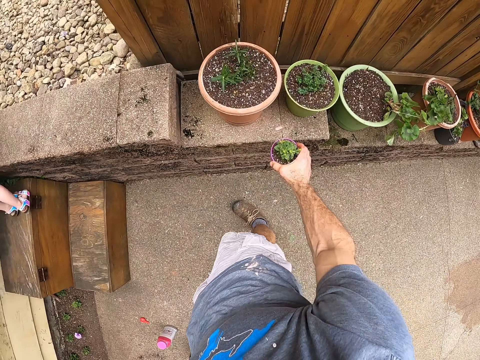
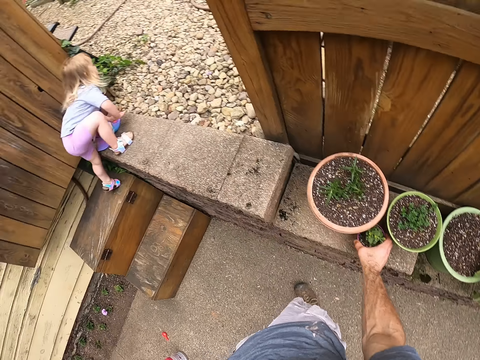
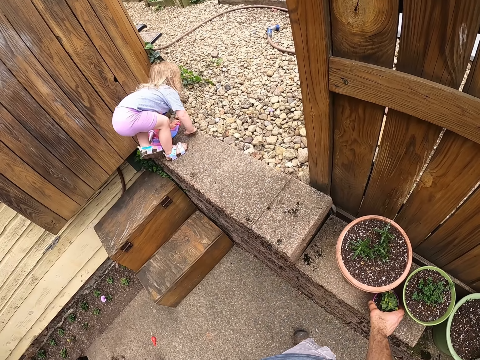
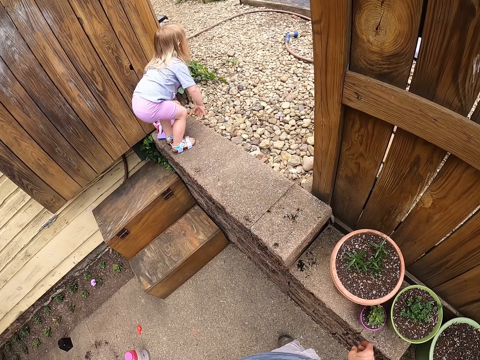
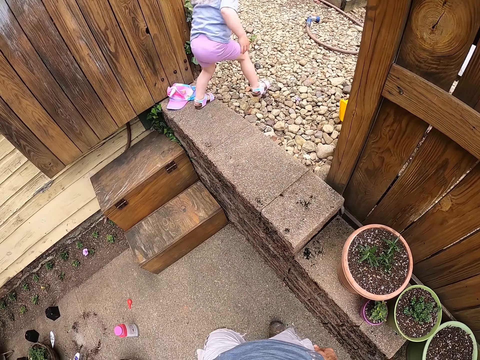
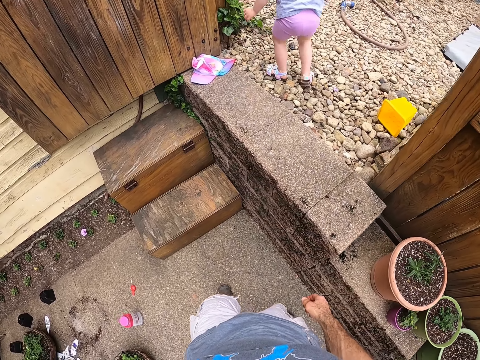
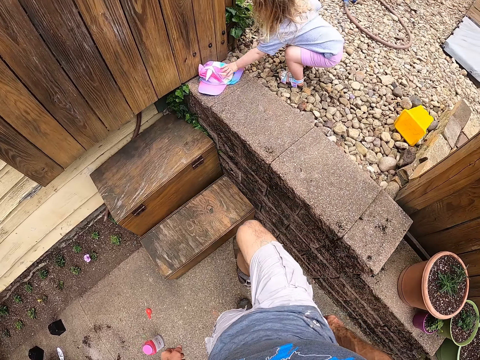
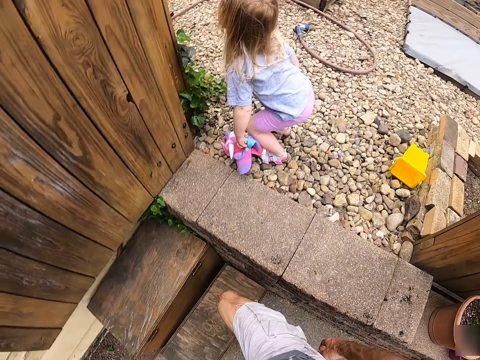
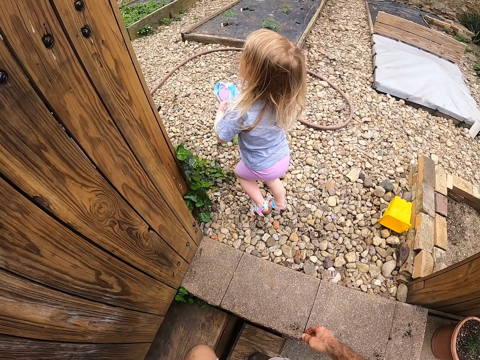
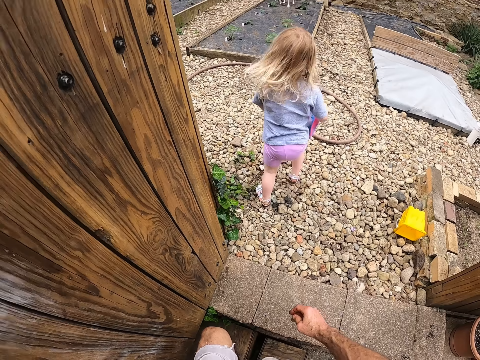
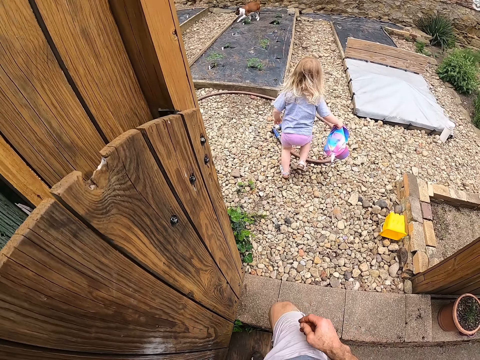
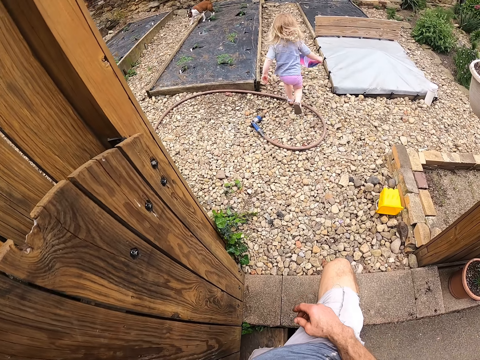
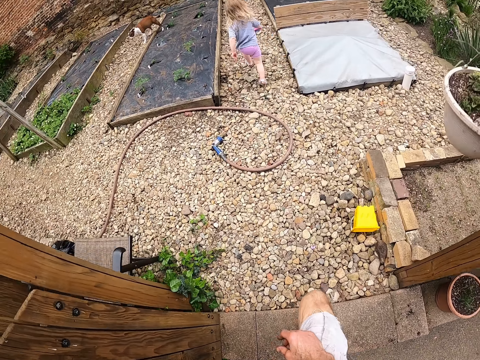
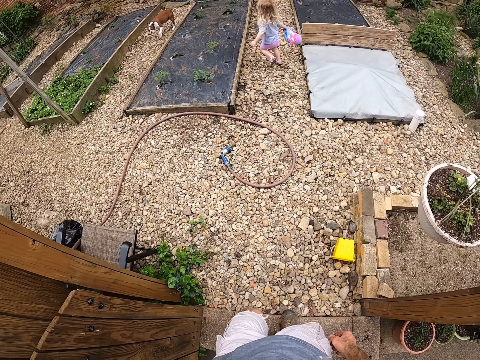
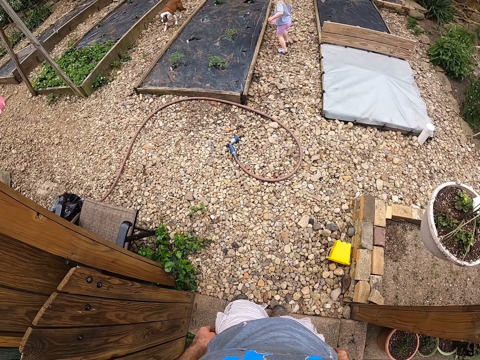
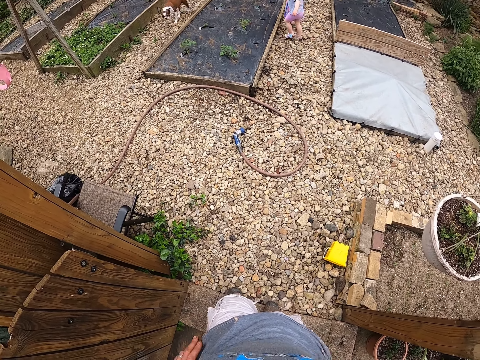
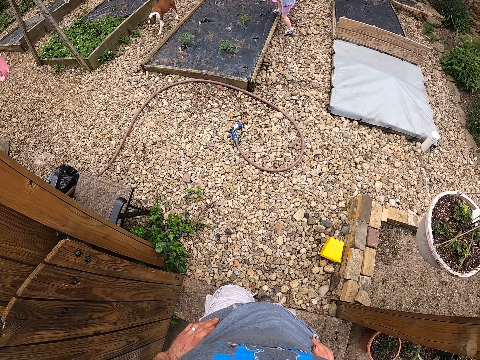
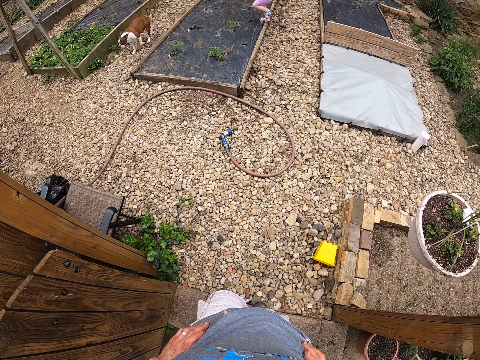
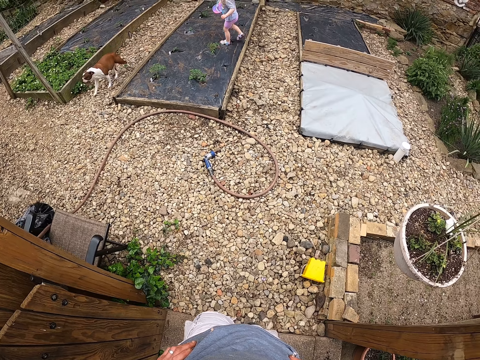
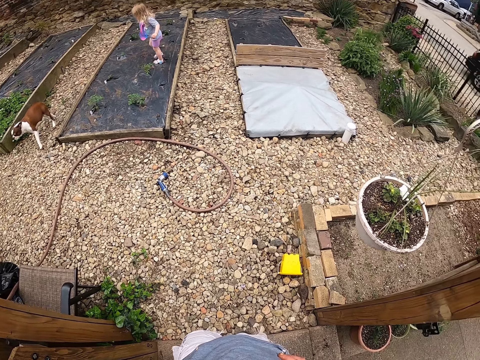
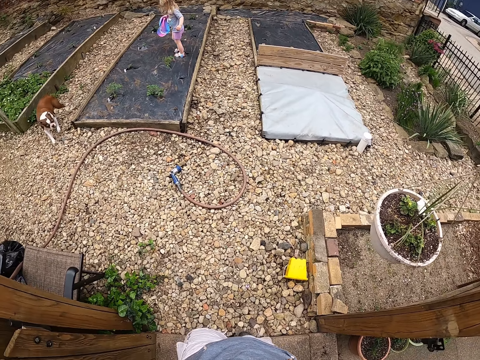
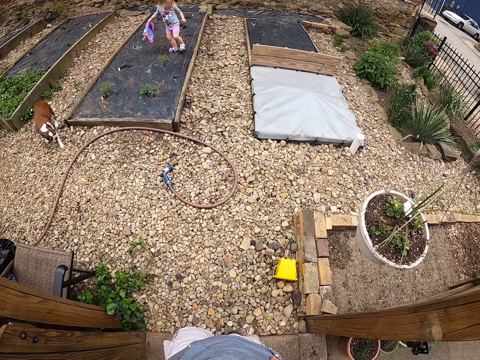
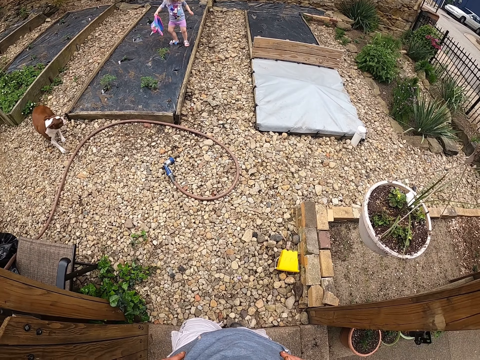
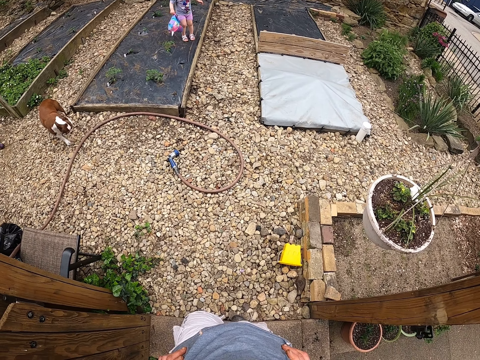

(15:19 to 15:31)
The camera wearer drops the small flower pot on a block. A child takes her cap. The camera wearer walks in the garden. They walk up the stairs. The child runs away.

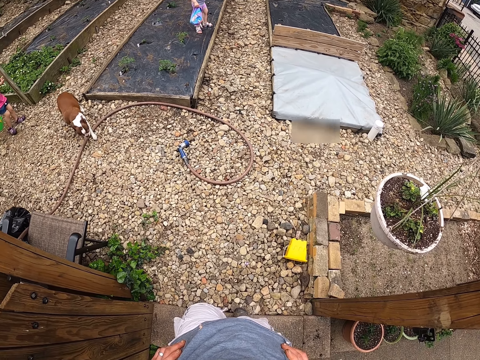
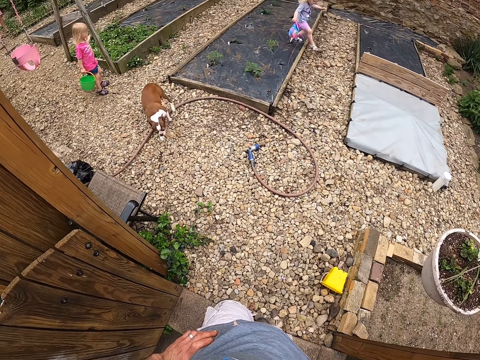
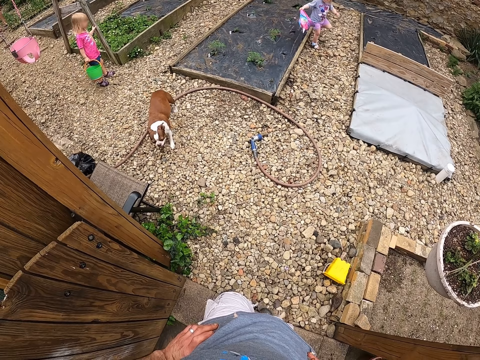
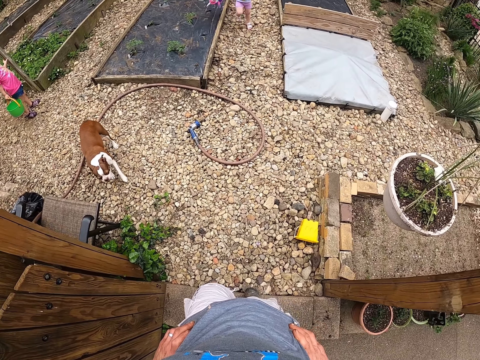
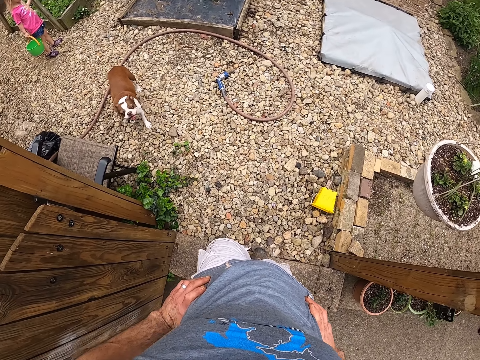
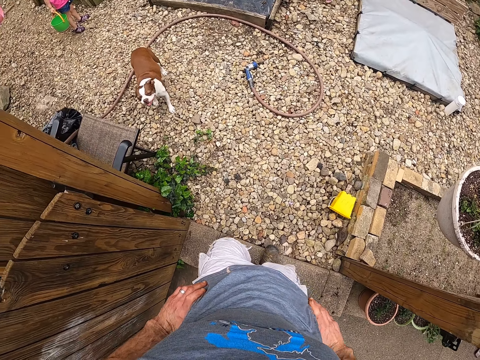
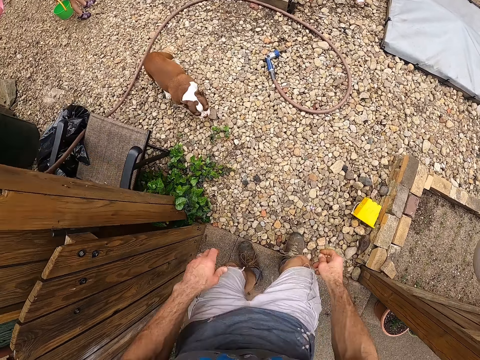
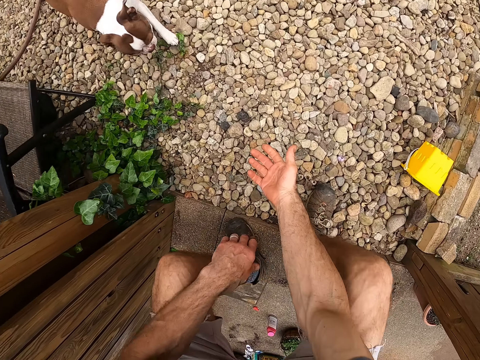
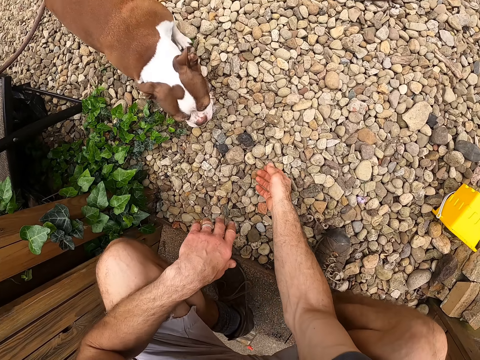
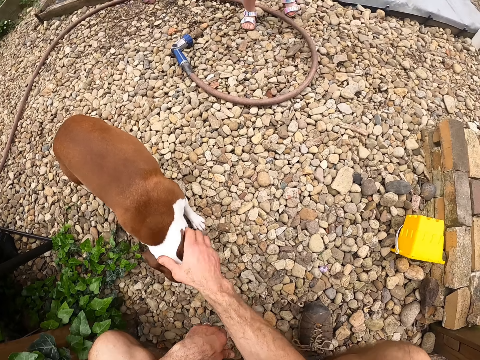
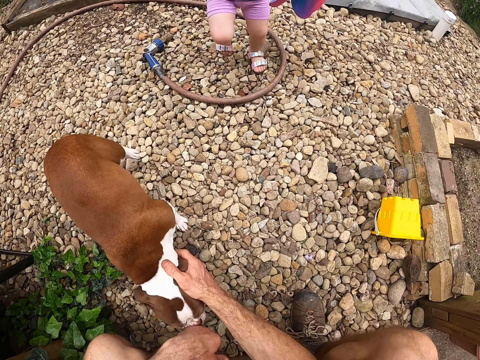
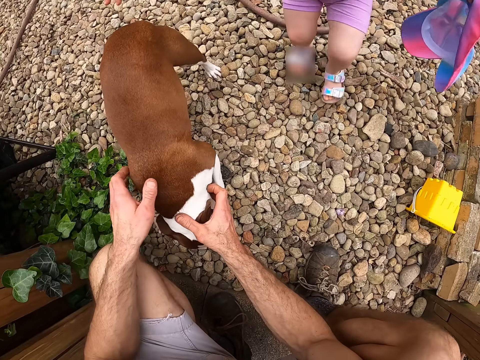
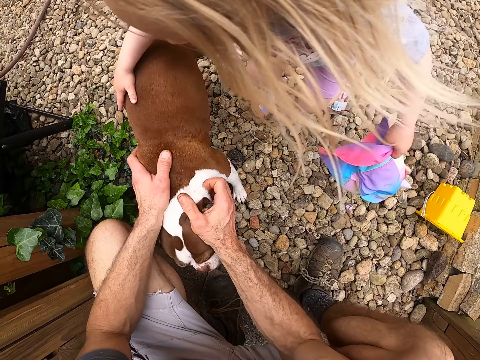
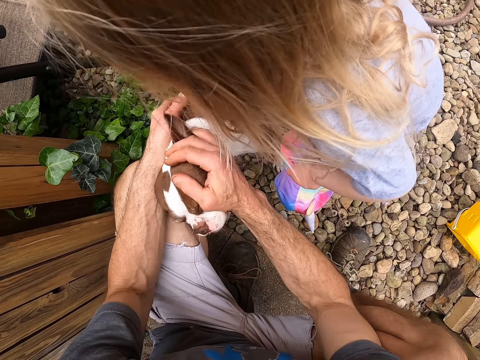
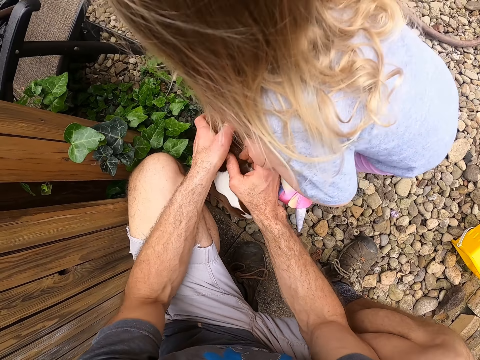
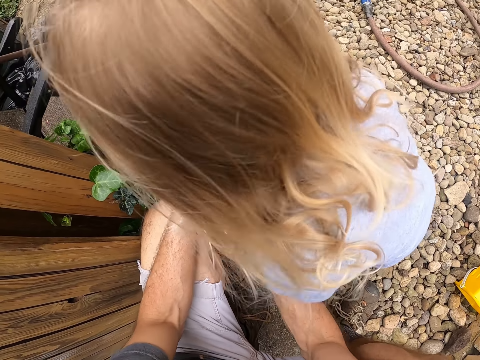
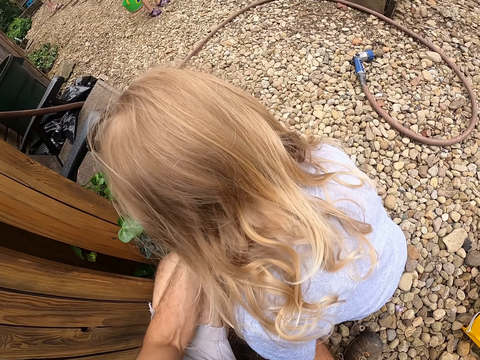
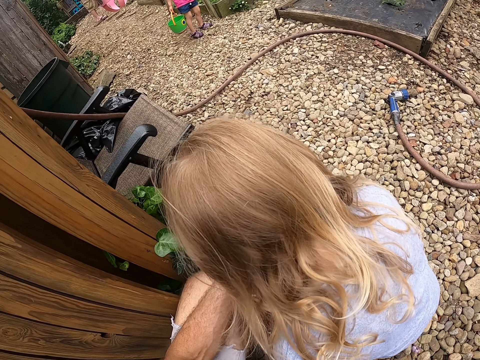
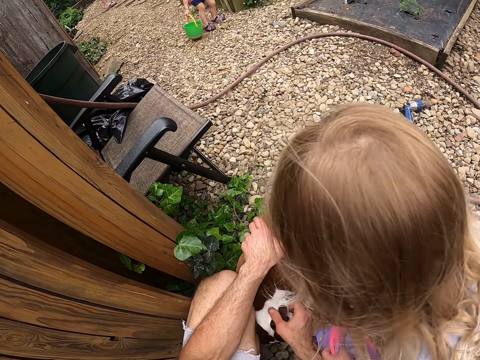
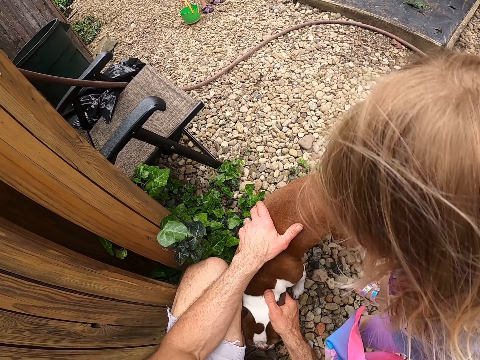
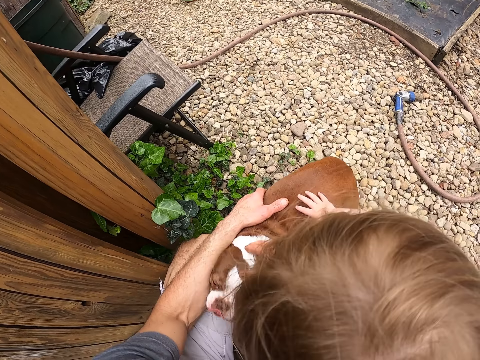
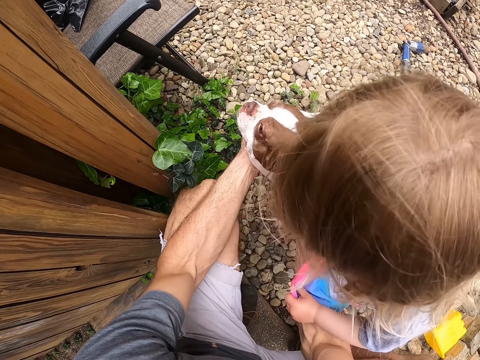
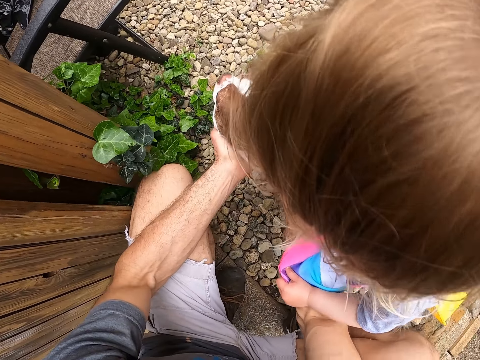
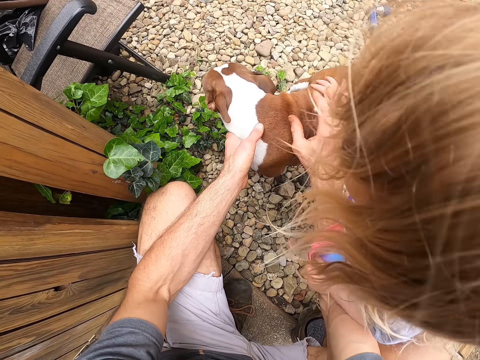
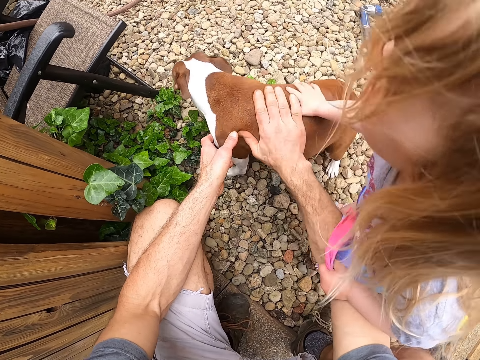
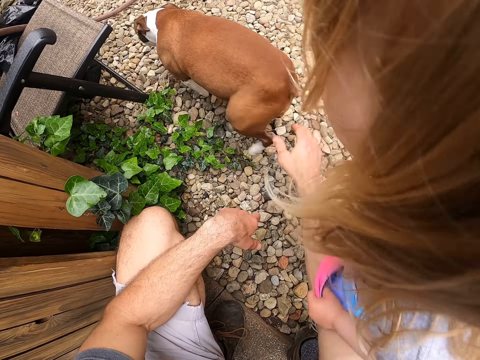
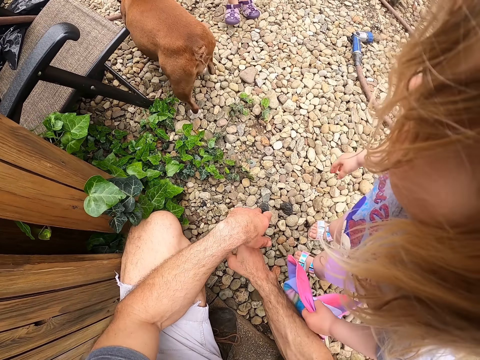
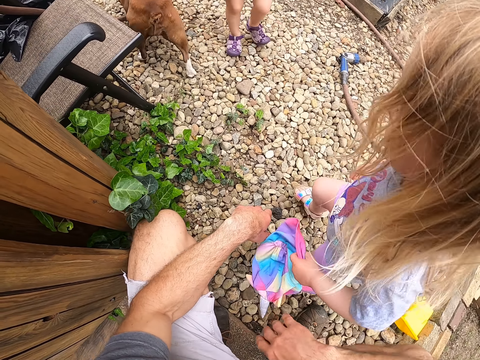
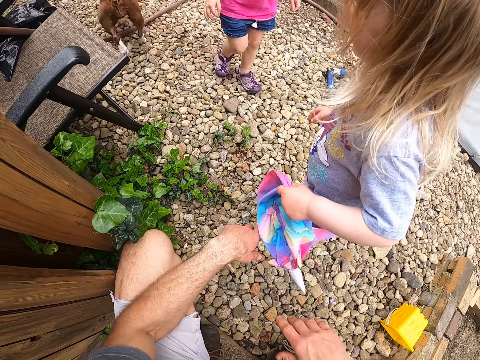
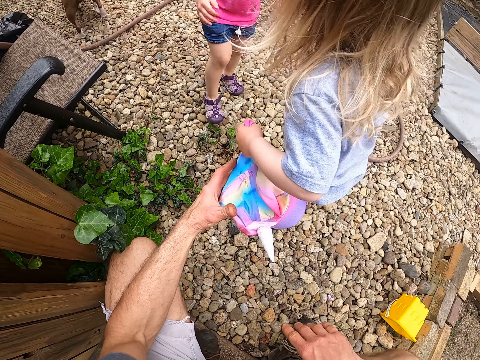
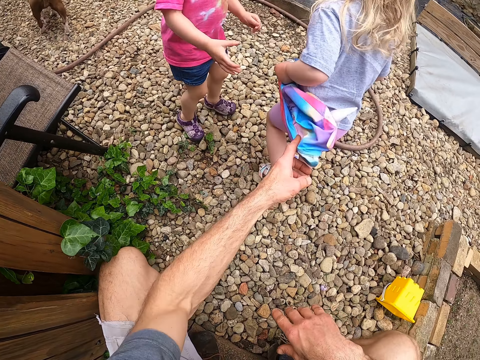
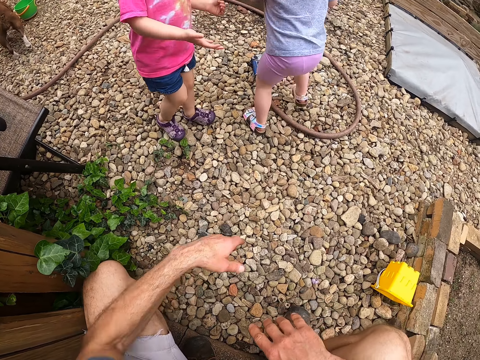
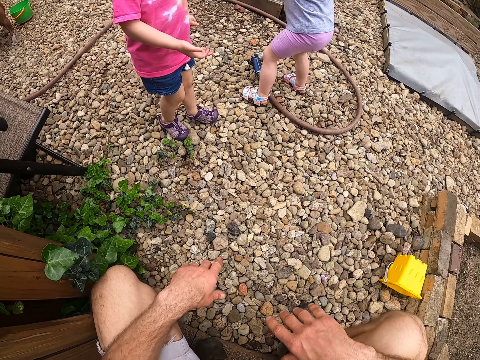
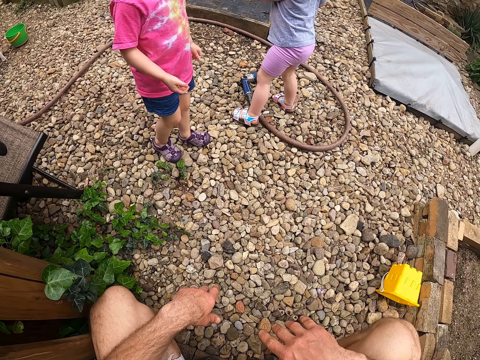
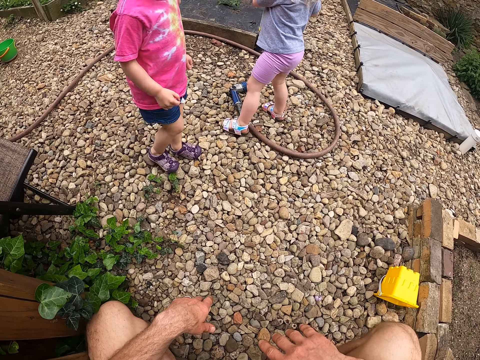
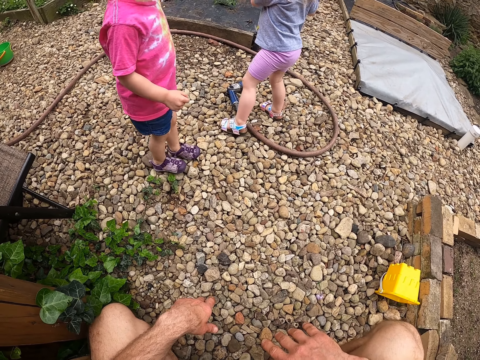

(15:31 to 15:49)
A child appears holding a bucket in her hand. The camera wearer bends on his knees. He plays with the dog. Another child moves close to the dog. The other child touches the dog. The first child moves close to the camera wearer.
